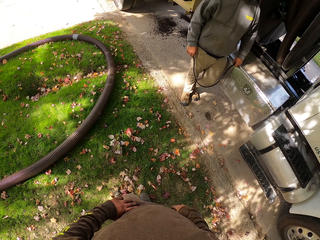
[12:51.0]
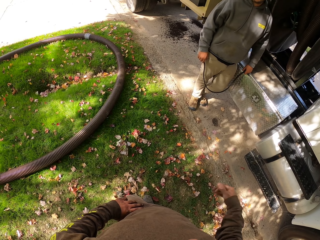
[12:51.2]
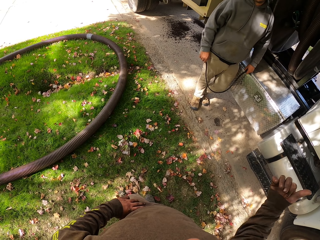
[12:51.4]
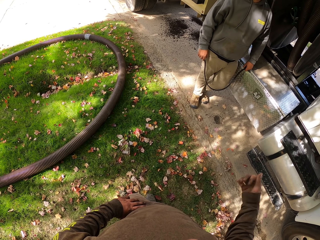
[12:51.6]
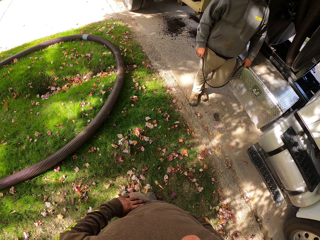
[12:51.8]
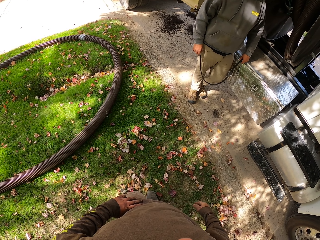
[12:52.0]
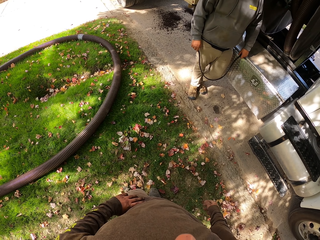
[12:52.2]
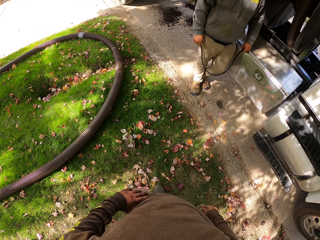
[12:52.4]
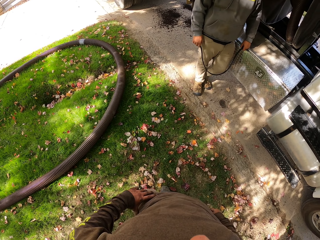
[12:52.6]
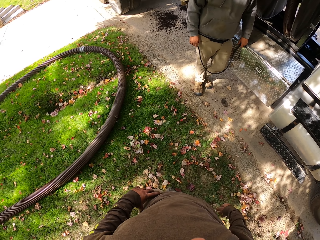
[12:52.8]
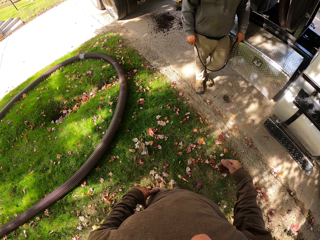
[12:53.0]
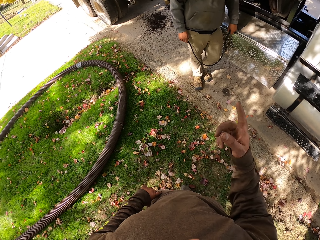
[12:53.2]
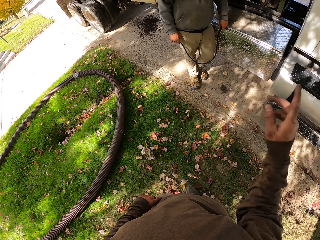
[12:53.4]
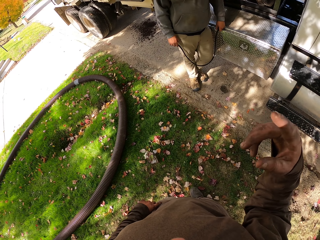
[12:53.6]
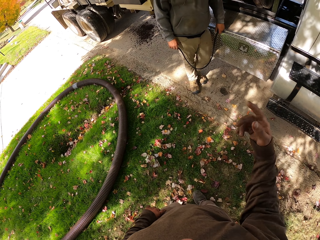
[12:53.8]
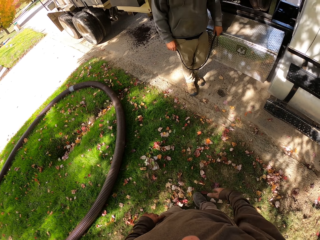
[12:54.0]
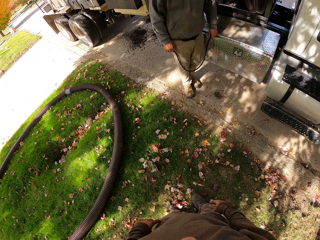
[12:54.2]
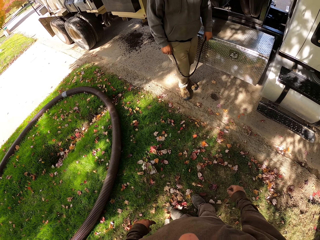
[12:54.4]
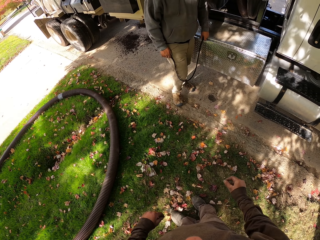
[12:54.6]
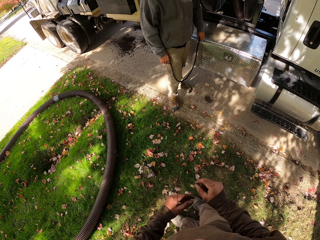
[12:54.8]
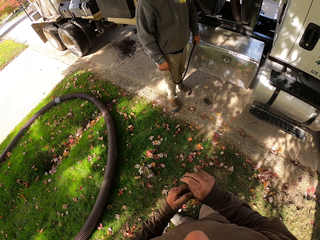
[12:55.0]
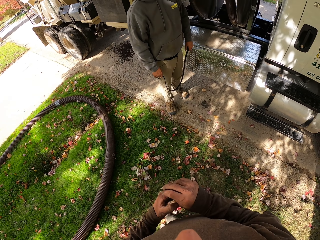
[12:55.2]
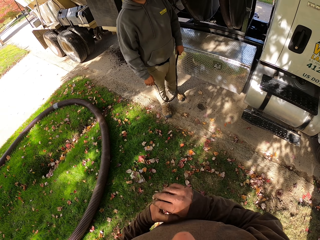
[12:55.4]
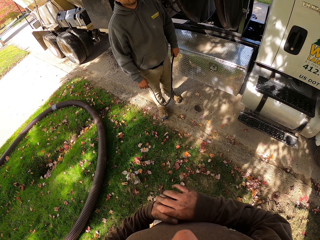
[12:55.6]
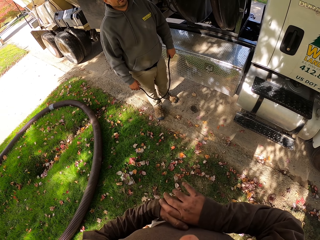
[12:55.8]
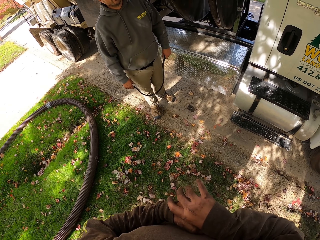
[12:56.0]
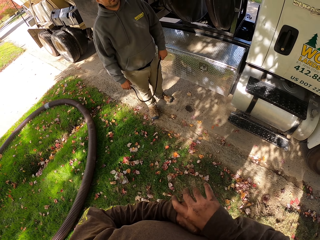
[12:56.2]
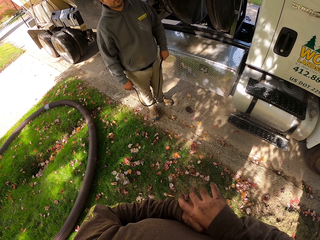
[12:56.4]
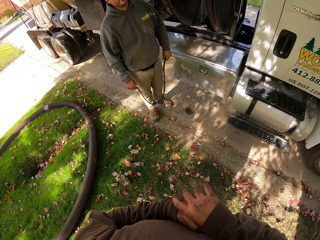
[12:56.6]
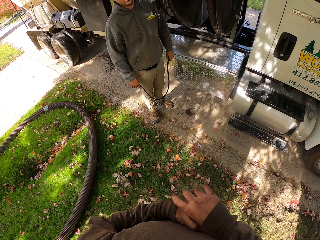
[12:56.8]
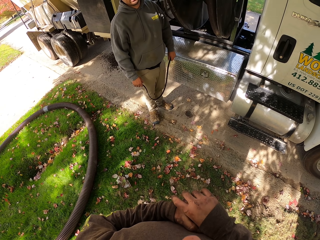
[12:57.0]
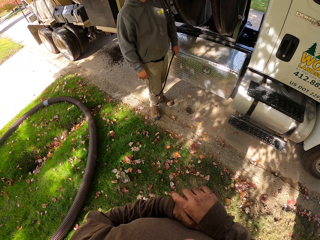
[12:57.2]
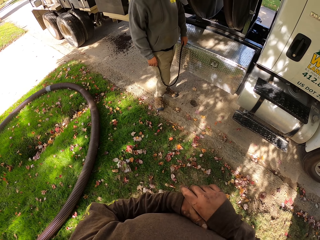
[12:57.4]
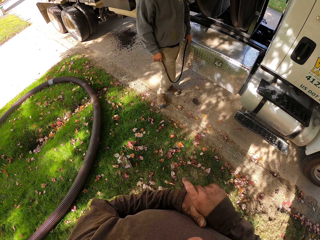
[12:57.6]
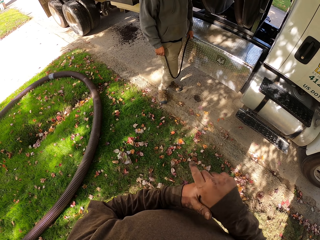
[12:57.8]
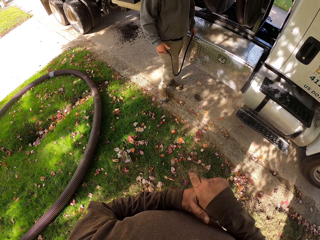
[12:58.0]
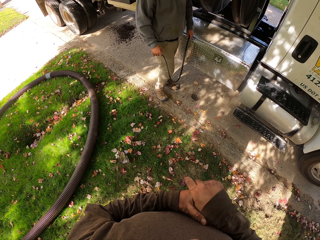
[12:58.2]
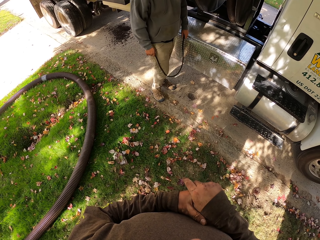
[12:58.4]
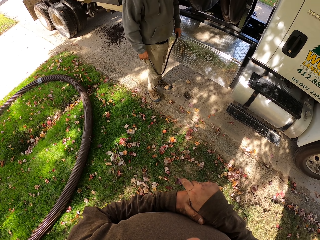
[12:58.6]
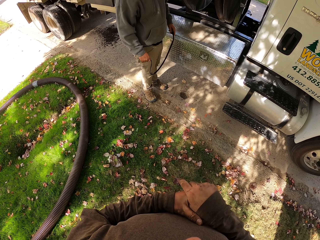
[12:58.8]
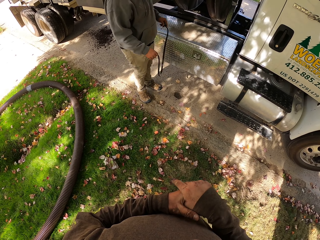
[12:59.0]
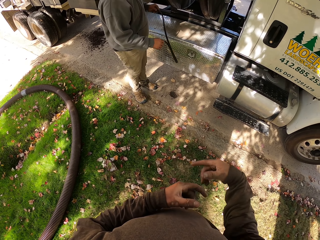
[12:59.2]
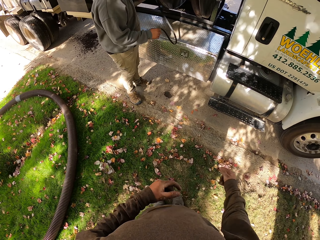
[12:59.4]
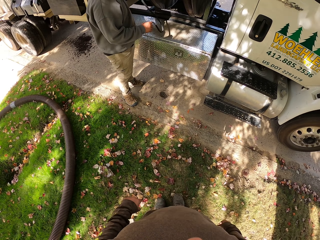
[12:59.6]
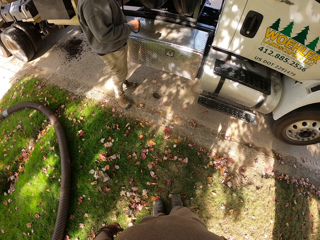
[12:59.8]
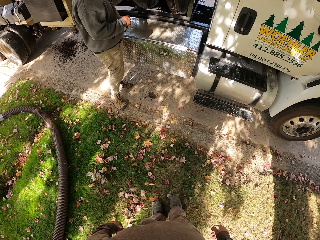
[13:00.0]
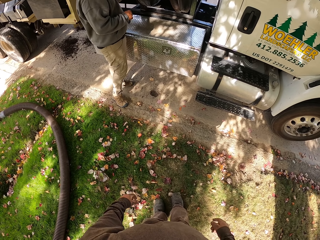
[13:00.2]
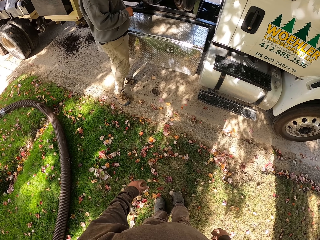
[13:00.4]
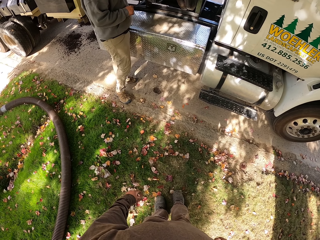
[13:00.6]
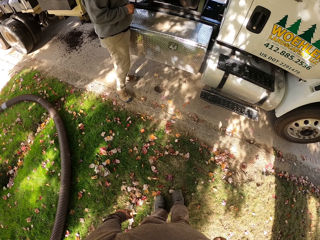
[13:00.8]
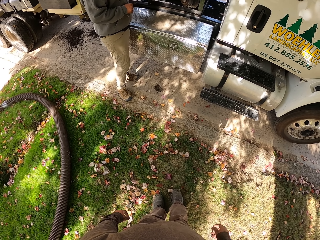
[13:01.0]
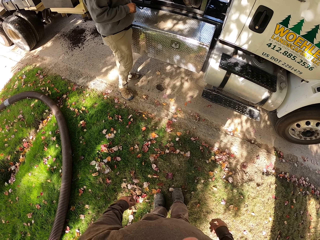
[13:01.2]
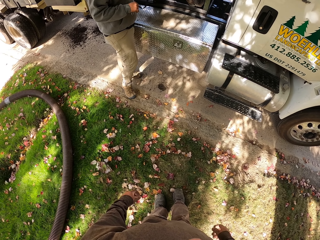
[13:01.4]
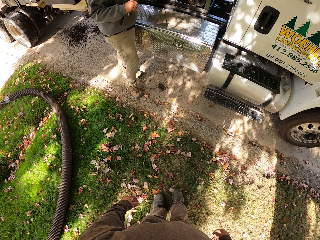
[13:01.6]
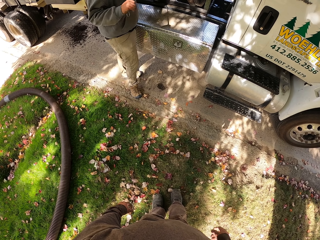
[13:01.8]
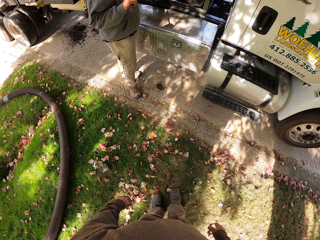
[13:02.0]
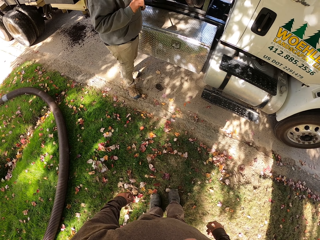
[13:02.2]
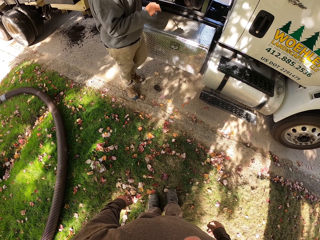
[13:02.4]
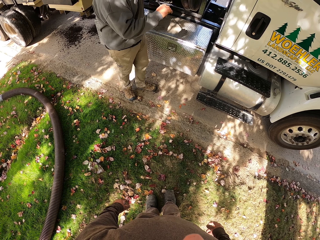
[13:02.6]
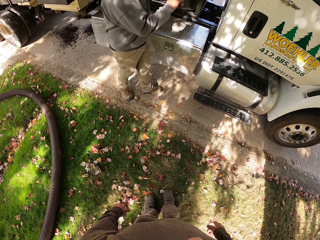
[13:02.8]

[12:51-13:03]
The camera wearer moves his hand. He raises his hand. He puts his hands together. A man ties the pipe. The man moves his body.

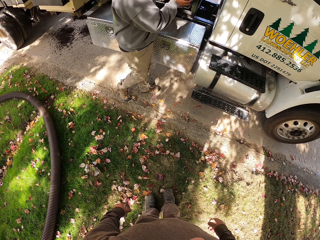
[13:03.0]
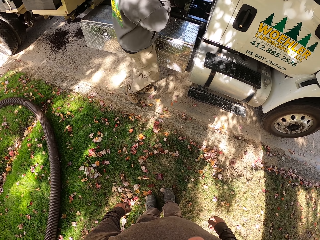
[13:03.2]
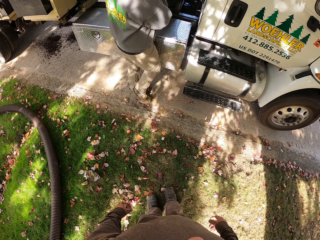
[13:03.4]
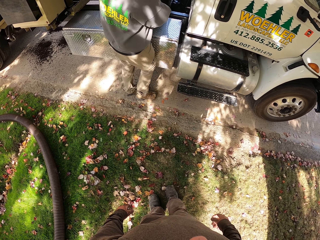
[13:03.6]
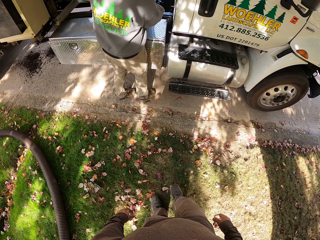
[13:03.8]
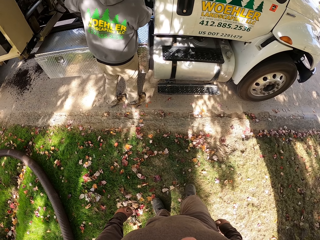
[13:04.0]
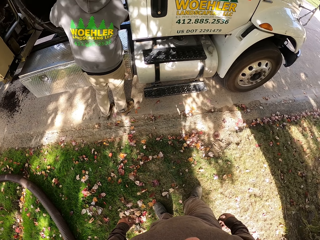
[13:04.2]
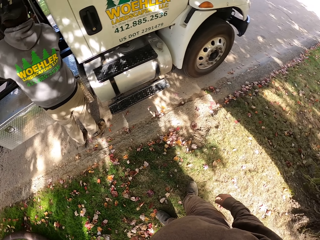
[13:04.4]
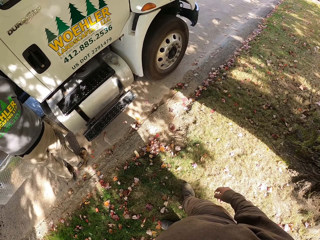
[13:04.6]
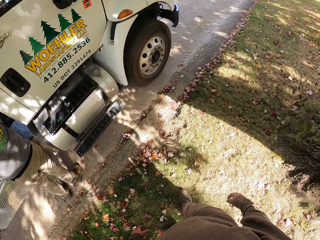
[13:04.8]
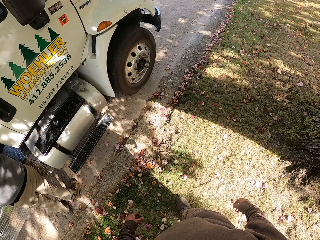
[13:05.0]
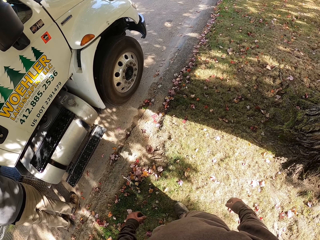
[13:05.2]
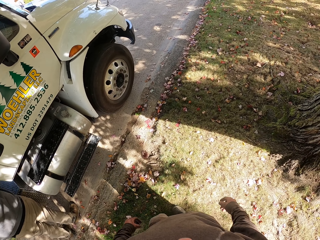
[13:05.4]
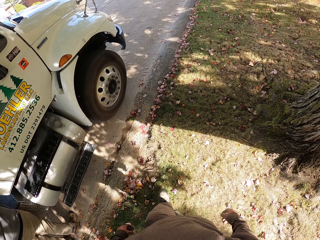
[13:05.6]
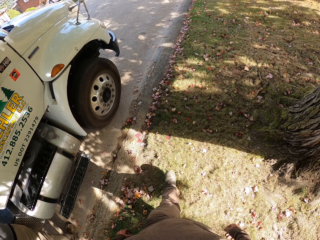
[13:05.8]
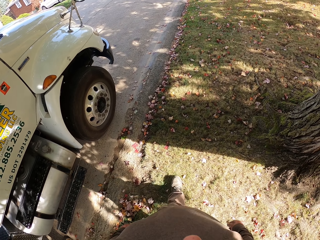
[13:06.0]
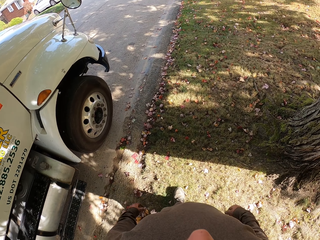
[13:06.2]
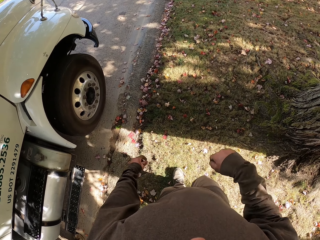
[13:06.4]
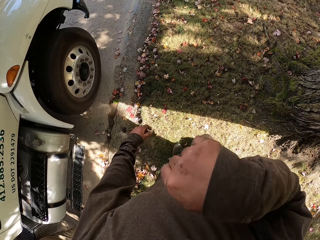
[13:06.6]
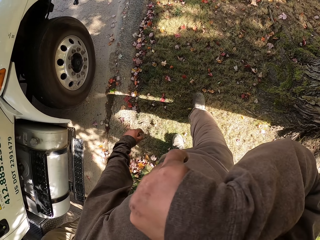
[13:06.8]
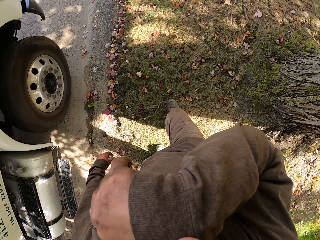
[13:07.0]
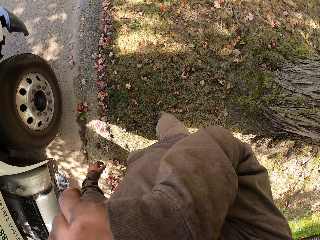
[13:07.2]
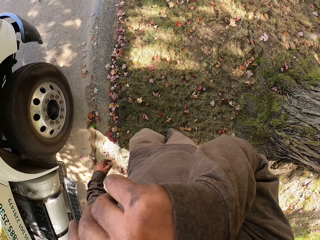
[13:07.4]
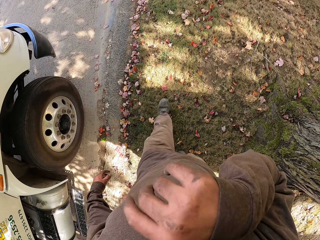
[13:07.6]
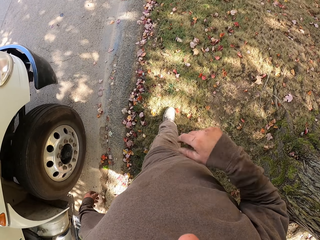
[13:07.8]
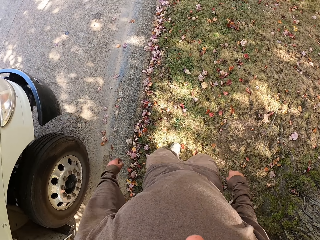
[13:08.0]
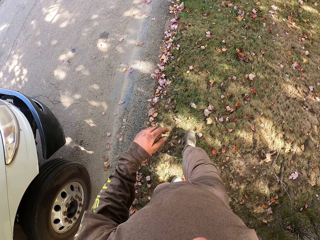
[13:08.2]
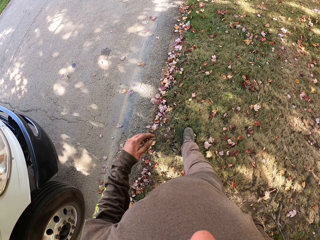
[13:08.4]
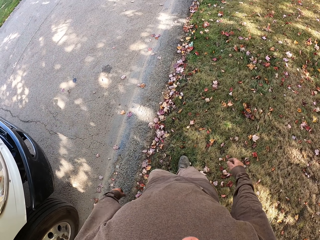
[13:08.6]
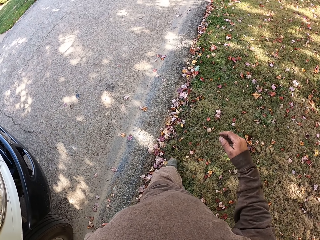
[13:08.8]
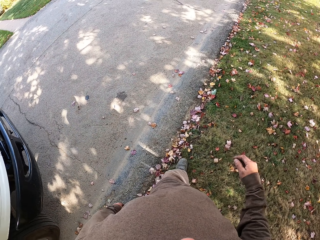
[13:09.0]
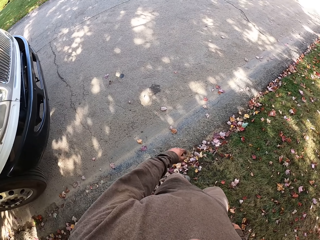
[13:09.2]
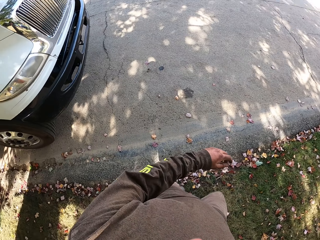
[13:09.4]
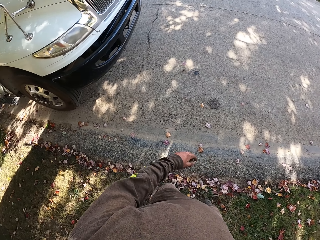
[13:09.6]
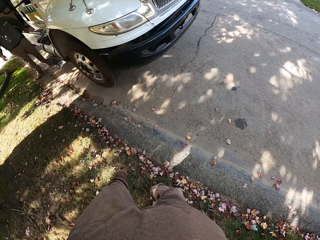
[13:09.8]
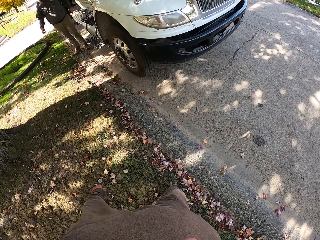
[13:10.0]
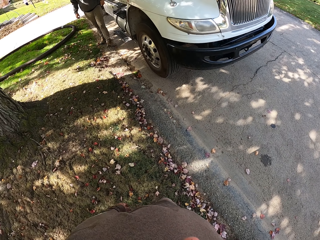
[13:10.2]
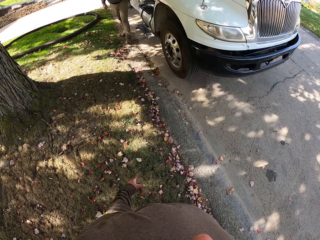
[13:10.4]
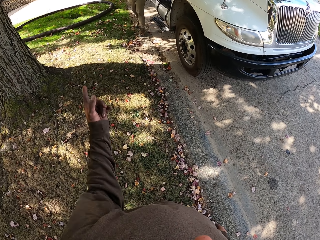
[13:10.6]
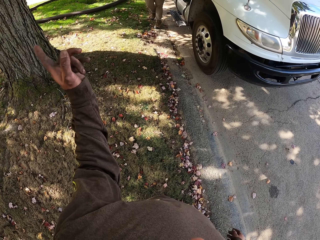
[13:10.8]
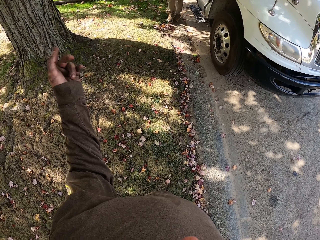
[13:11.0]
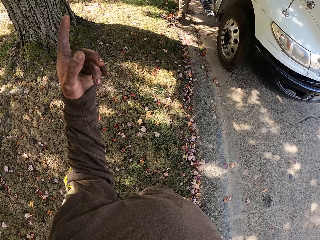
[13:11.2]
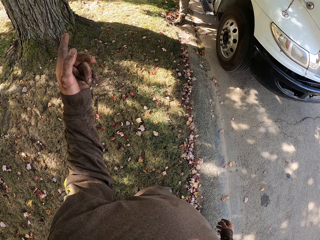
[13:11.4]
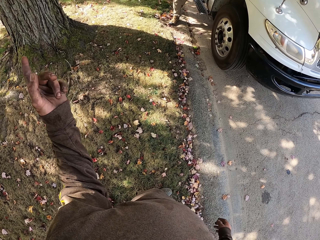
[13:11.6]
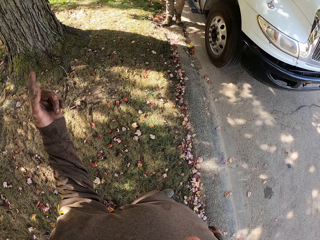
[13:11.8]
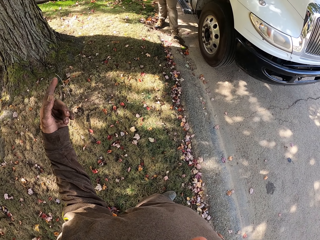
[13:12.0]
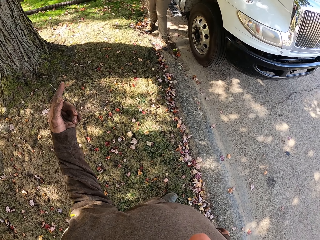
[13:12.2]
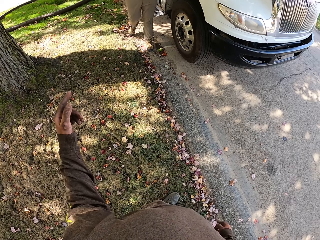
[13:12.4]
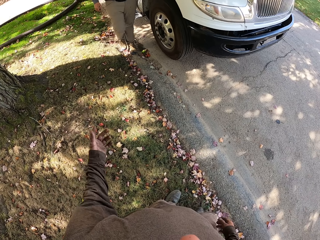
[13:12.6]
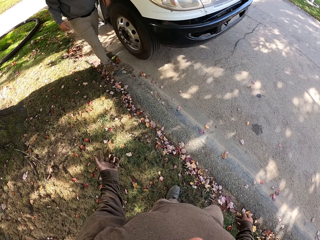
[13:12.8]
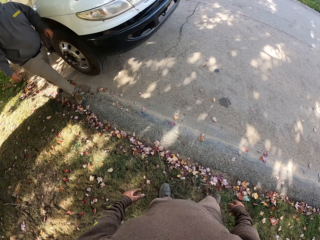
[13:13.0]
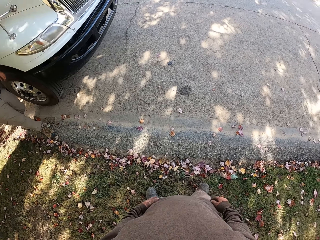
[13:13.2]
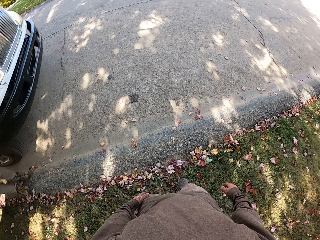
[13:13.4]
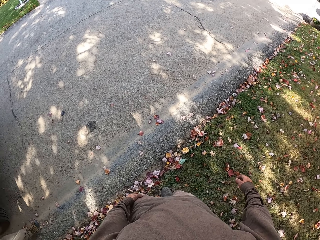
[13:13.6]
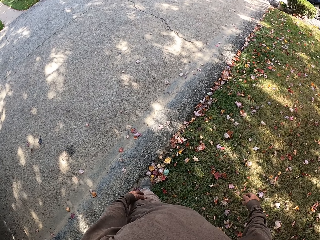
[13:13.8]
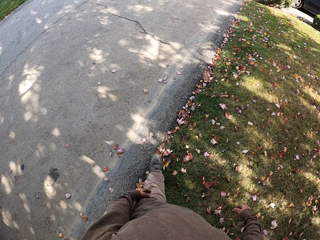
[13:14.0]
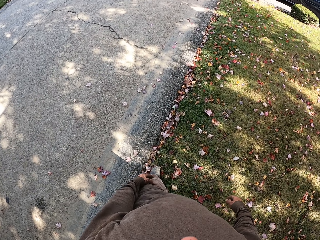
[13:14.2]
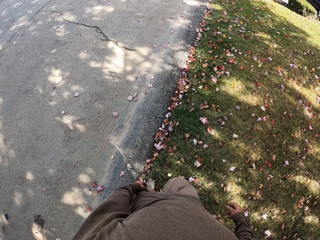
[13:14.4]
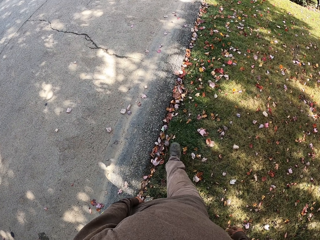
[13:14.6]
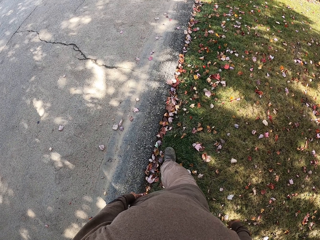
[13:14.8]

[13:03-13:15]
The man does something. The camera wearer moves around. He turns left. He walks around the compound. He folds his right hand. He wipes his face. He walks around the compound. He turns left. He talks to the man. He moves his hand. The man walks towards the camera wearer. The camera wearer moves around.
